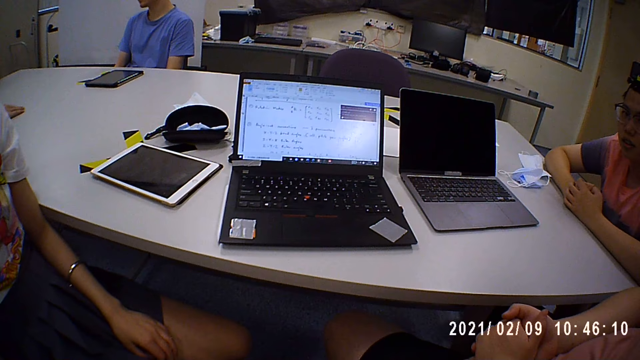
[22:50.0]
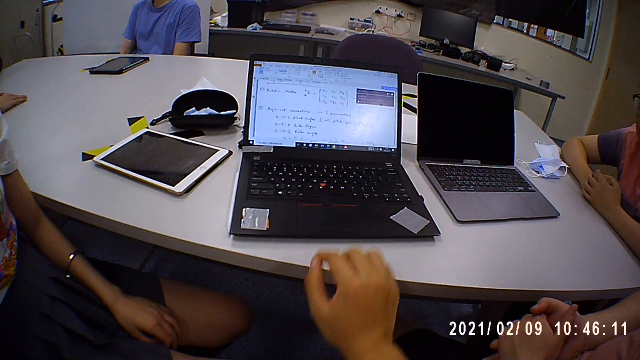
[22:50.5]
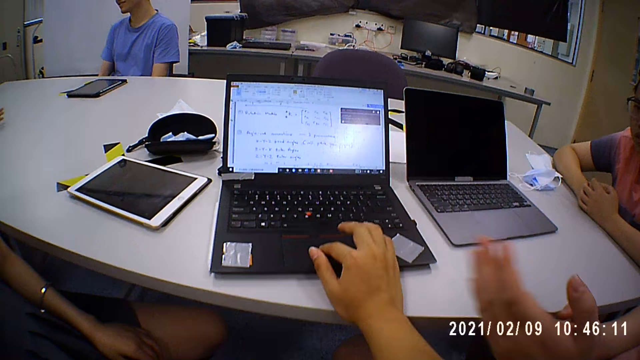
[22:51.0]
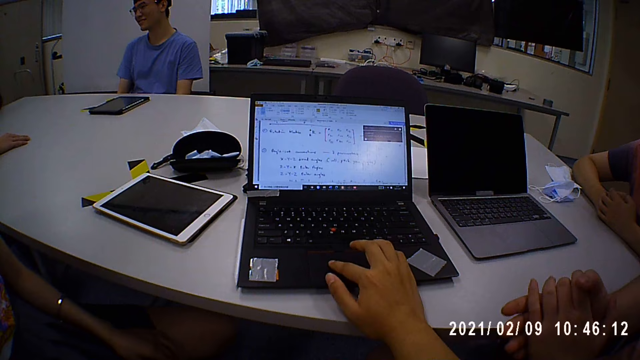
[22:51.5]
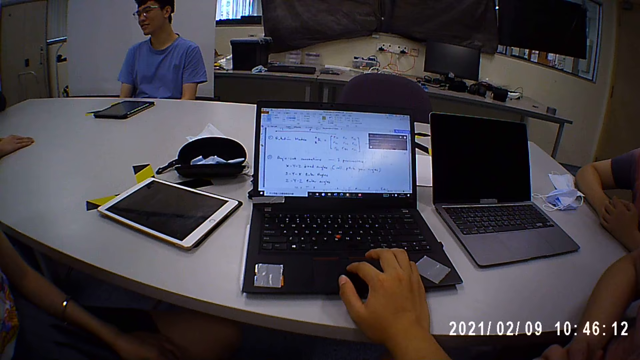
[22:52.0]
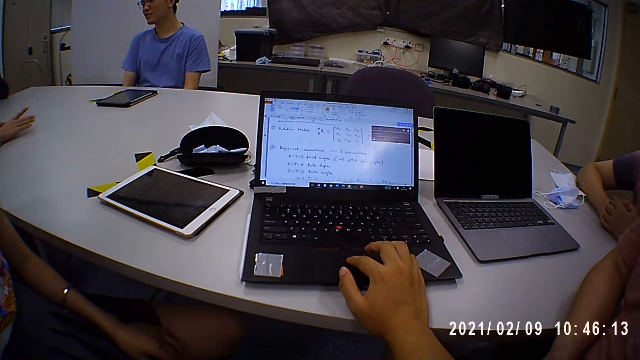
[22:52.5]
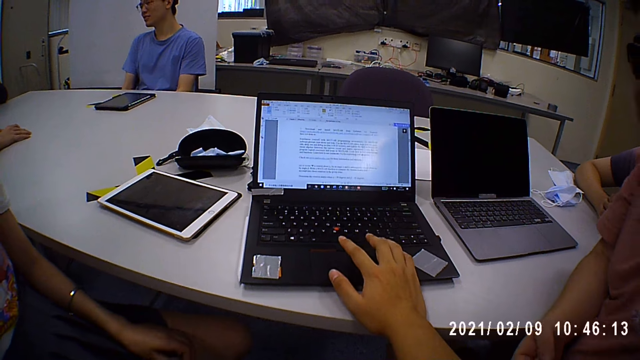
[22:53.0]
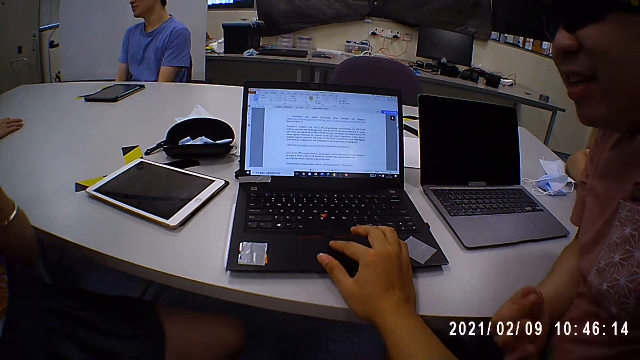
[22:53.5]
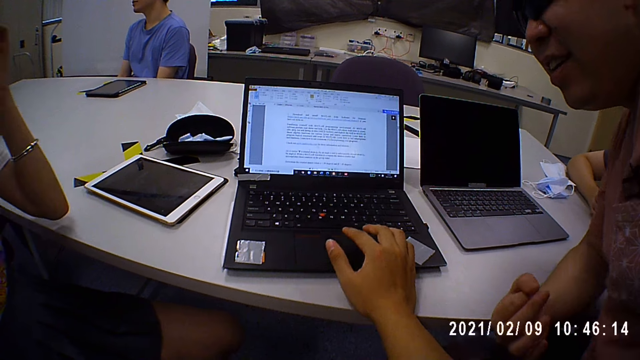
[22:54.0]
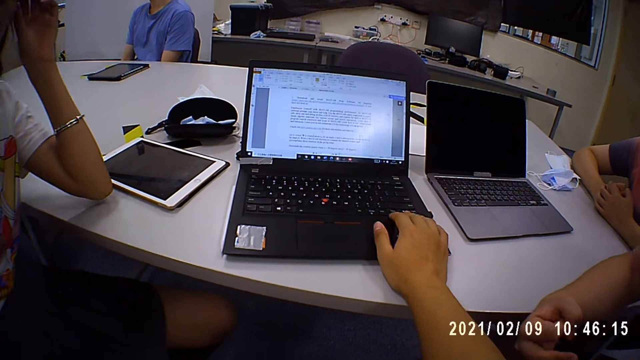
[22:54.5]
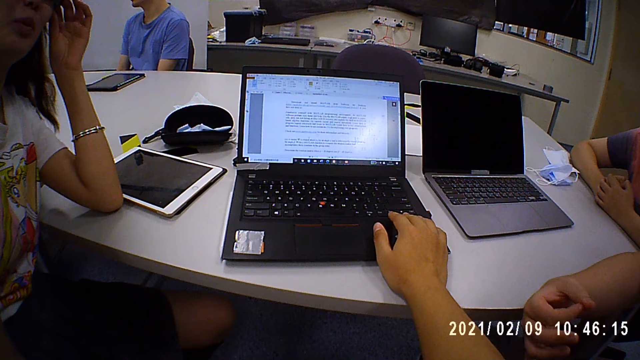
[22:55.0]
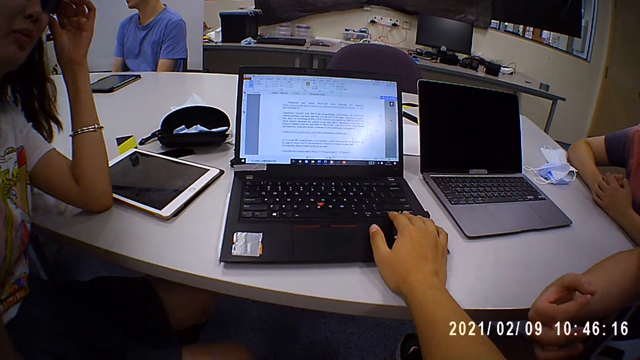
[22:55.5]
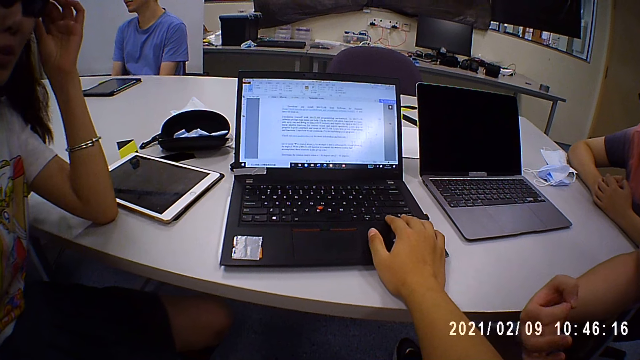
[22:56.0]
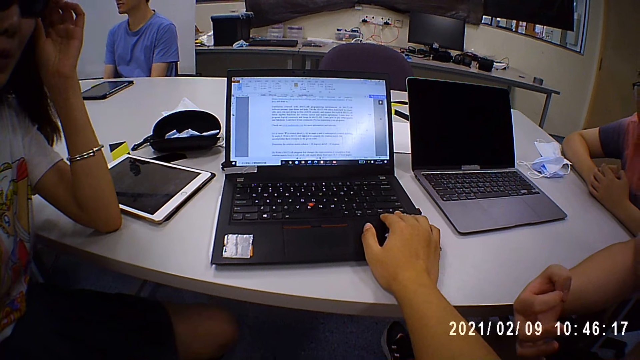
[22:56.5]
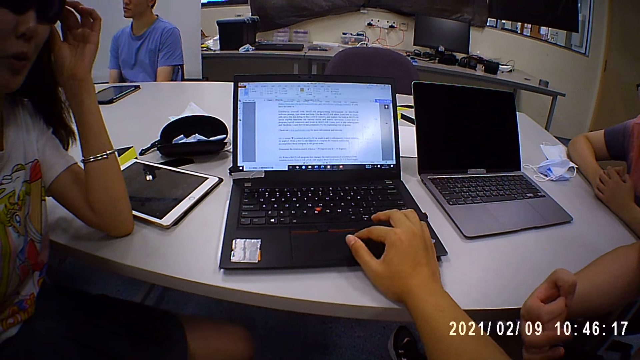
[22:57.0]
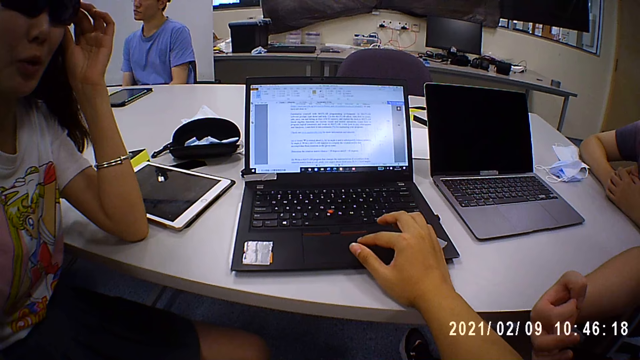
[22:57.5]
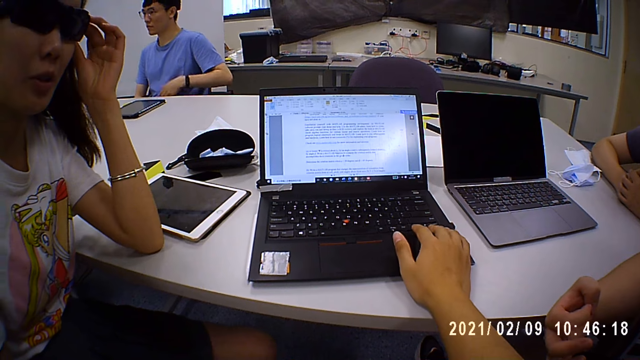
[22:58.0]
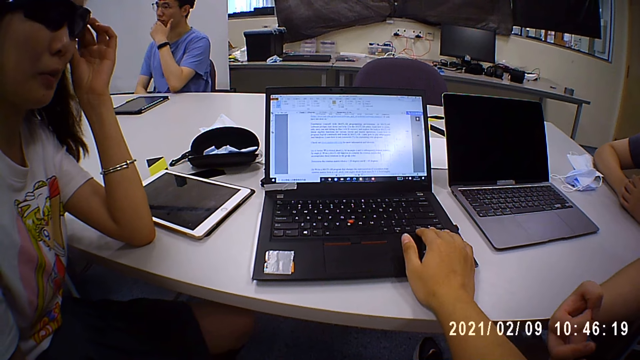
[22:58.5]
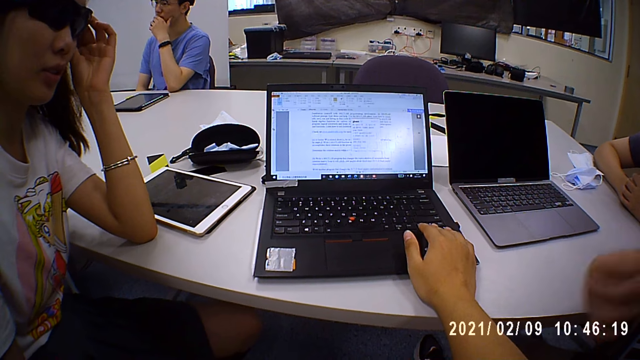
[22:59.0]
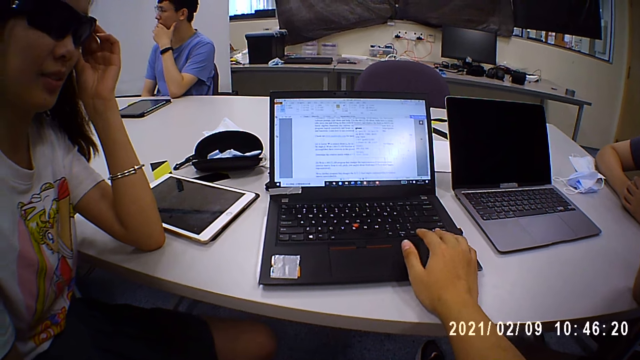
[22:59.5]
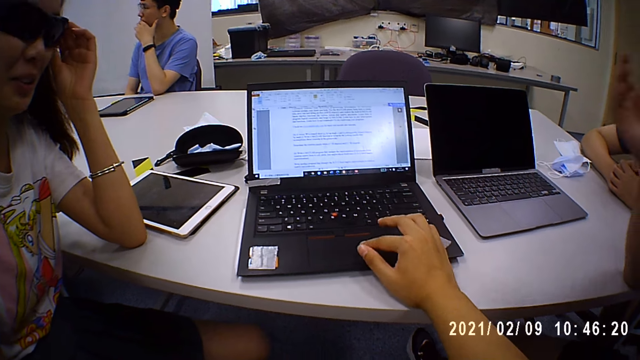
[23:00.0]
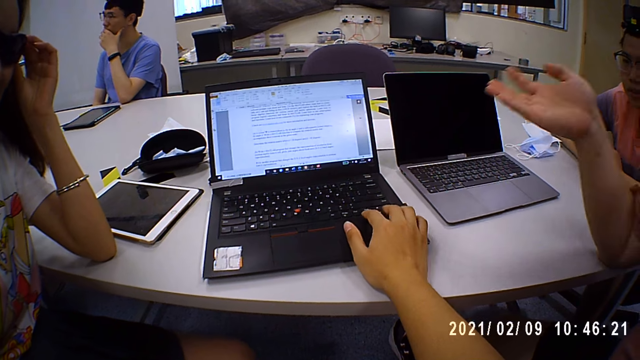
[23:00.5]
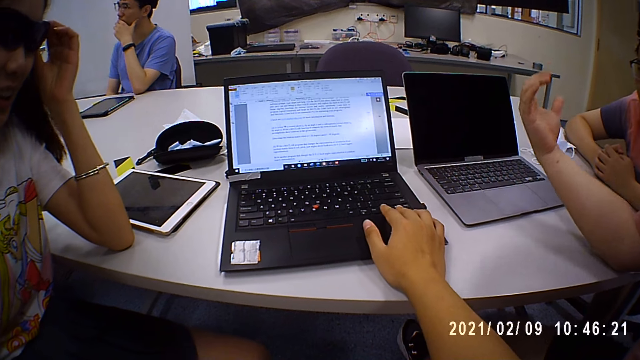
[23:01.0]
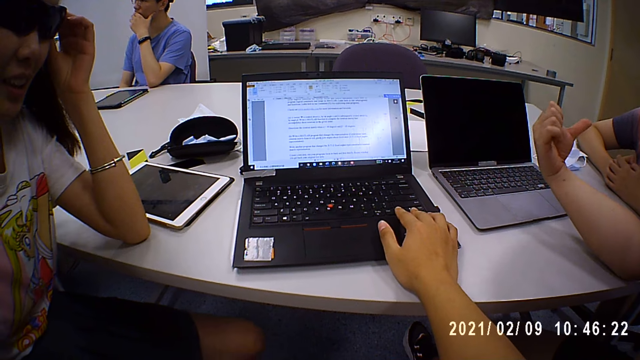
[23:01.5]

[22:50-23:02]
The camera wearer operates a black laptop on a table with his right hand. He touches the laptop. A woman interacts with a man.

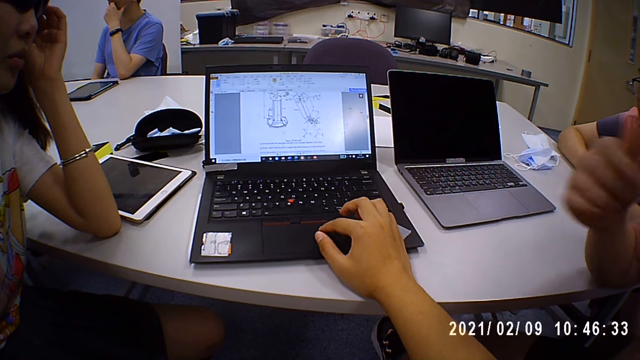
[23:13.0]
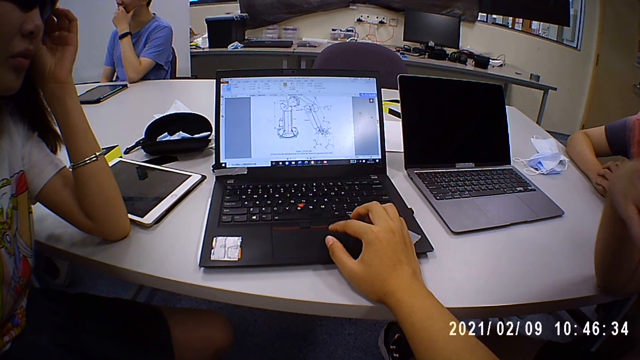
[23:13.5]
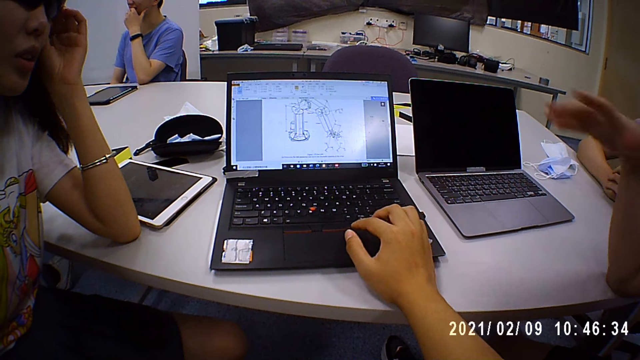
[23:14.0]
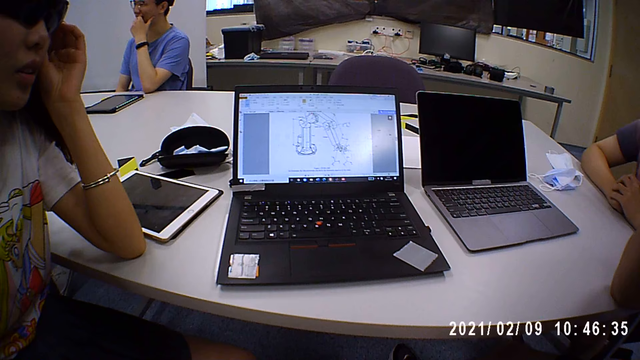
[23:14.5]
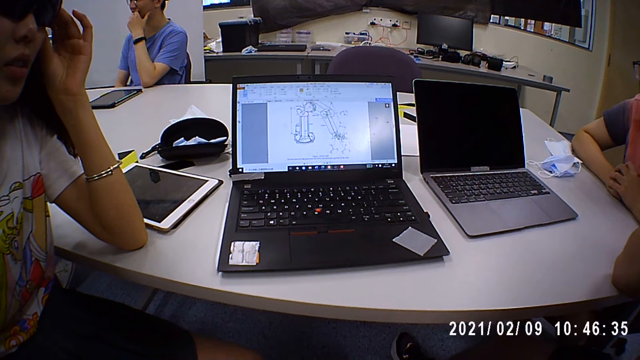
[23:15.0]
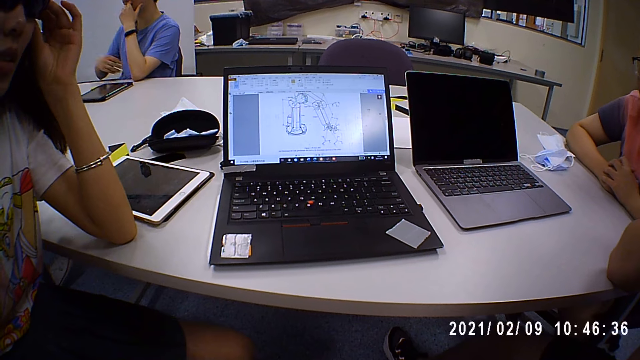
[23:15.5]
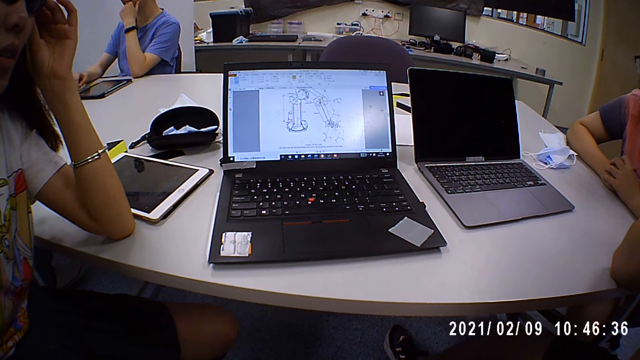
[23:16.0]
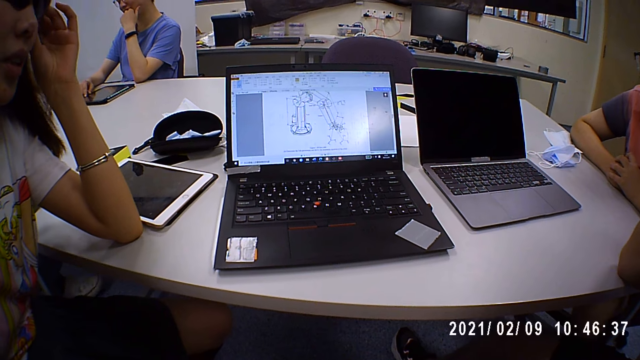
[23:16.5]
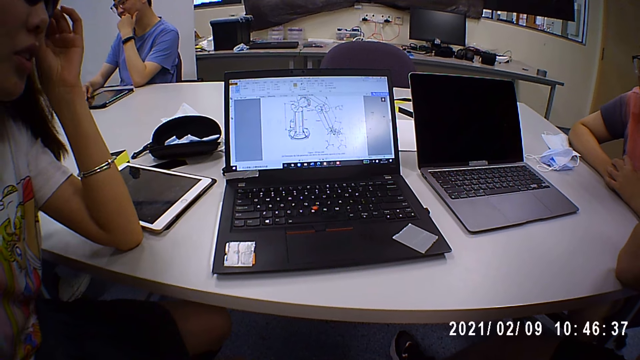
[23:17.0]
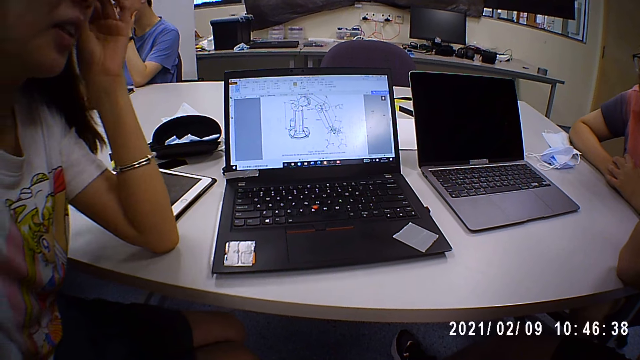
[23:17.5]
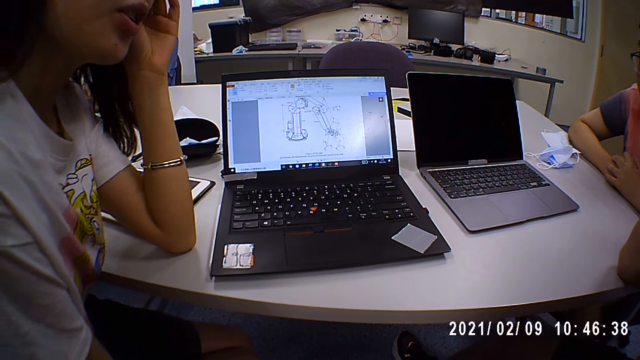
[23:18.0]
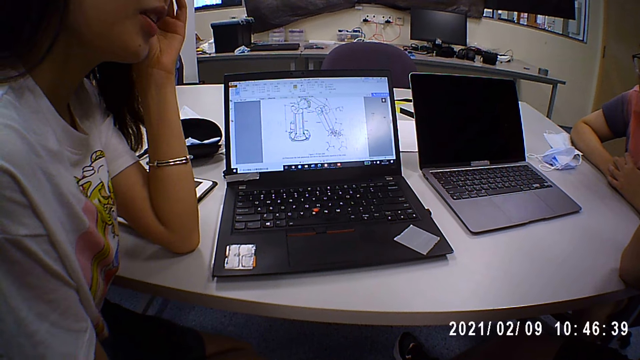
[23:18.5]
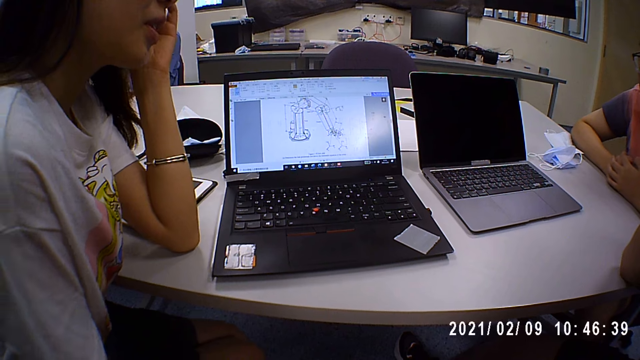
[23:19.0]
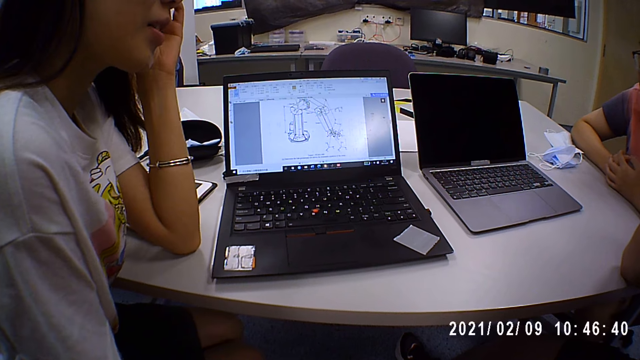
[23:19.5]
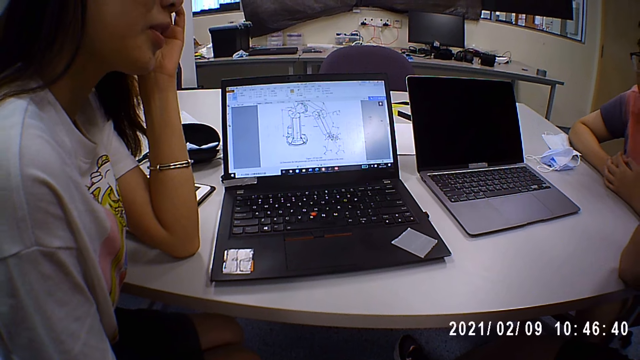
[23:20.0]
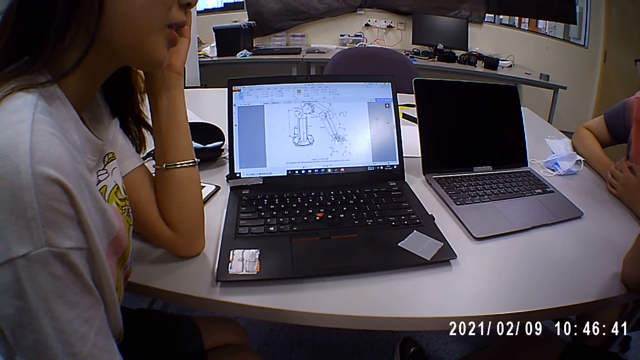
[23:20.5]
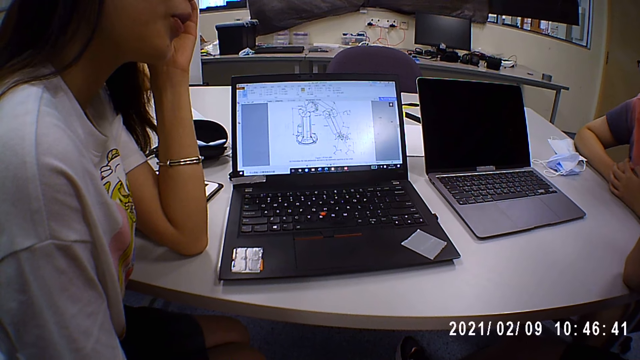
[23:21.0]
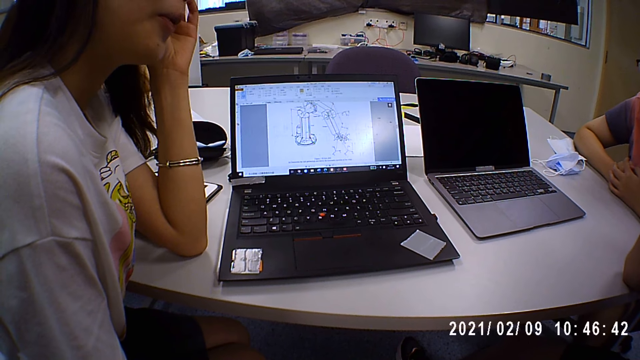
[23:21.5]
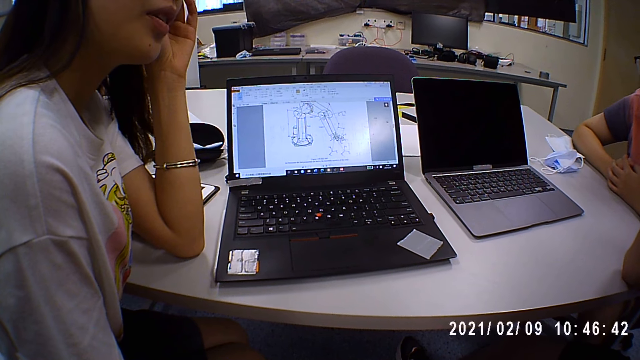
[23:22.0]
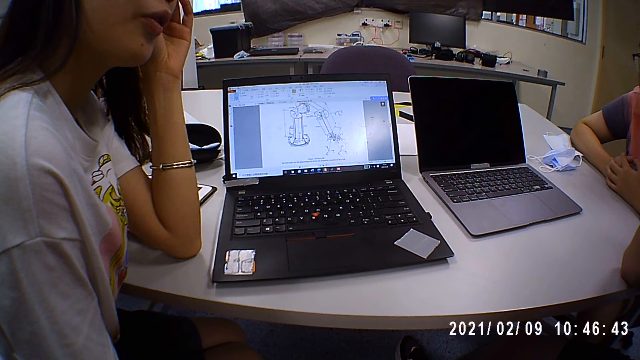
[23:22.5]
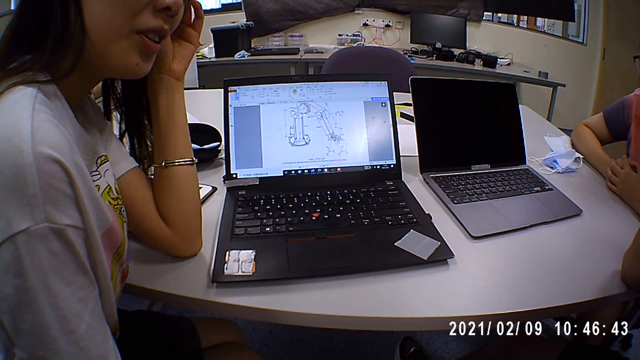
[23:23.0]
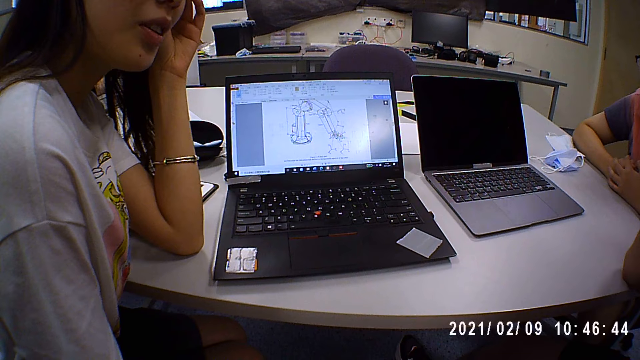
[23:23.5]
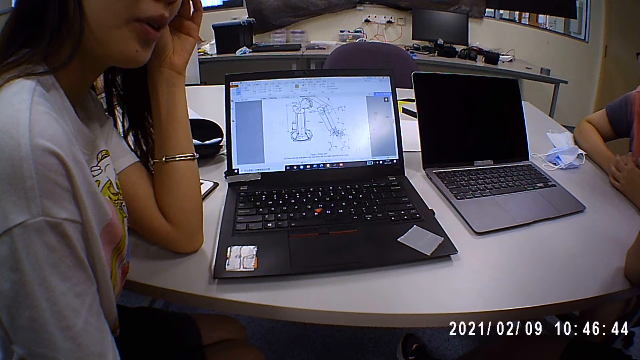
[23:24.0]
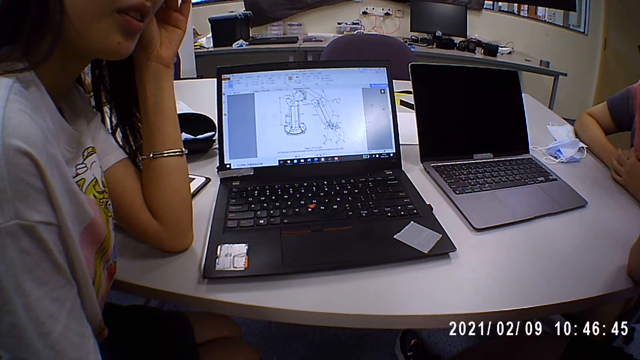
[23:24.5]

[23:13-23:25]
A person talks. Another person talks.
